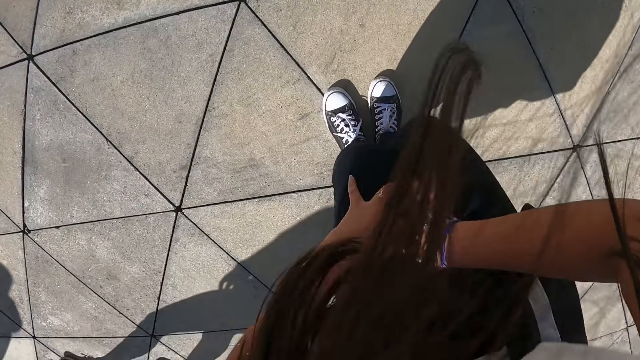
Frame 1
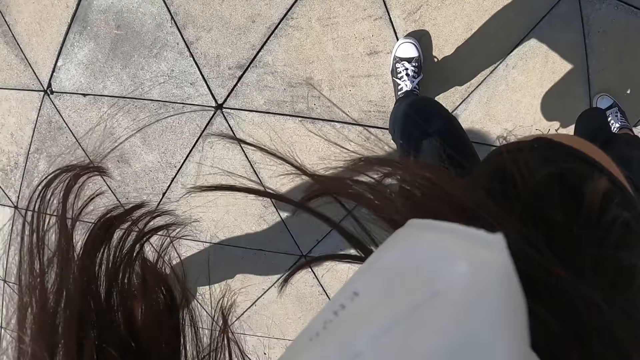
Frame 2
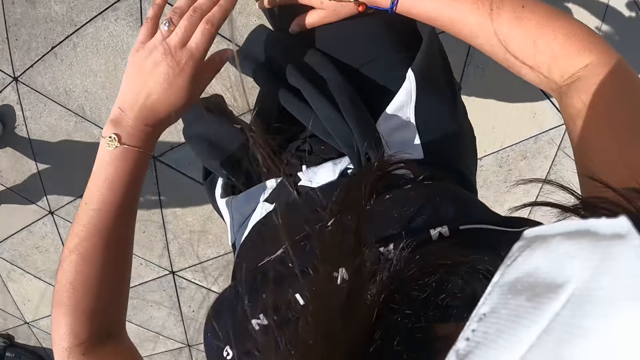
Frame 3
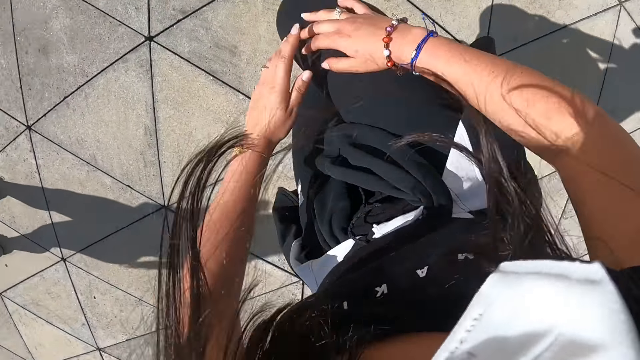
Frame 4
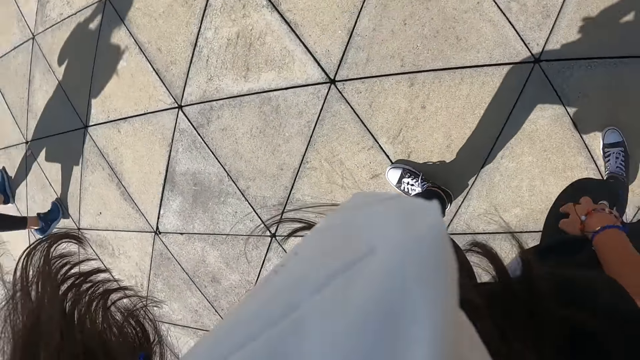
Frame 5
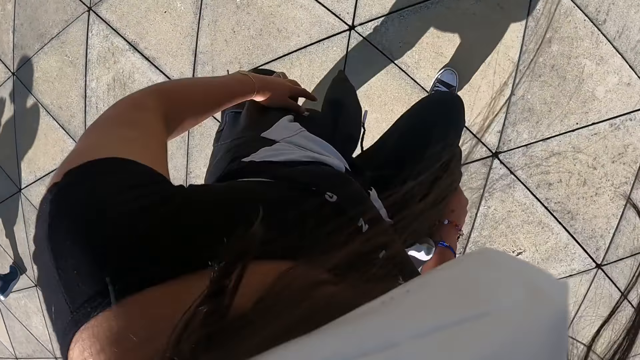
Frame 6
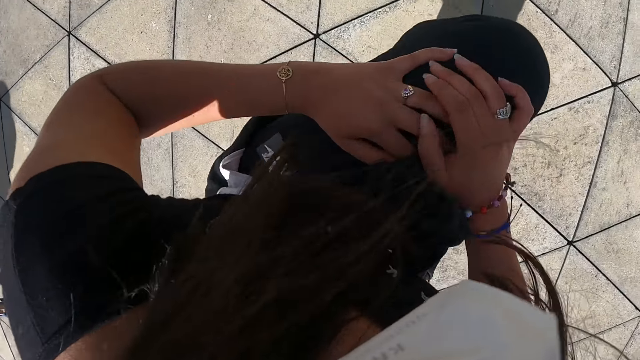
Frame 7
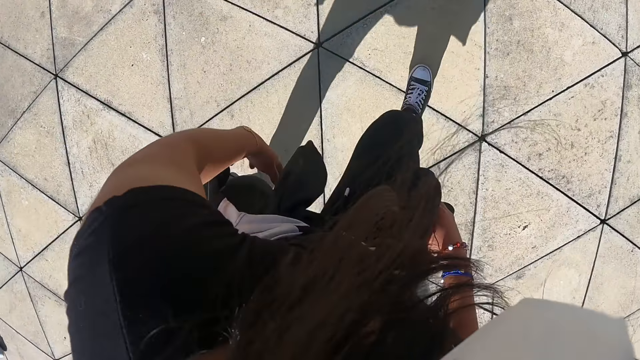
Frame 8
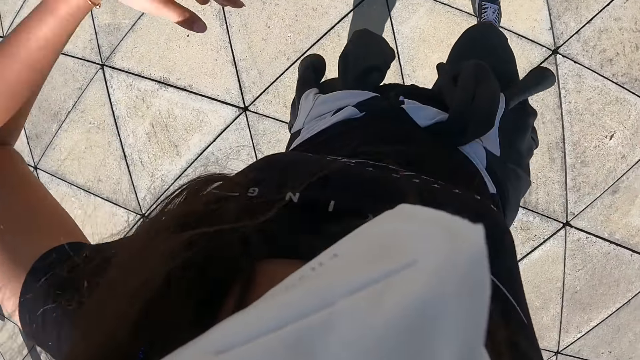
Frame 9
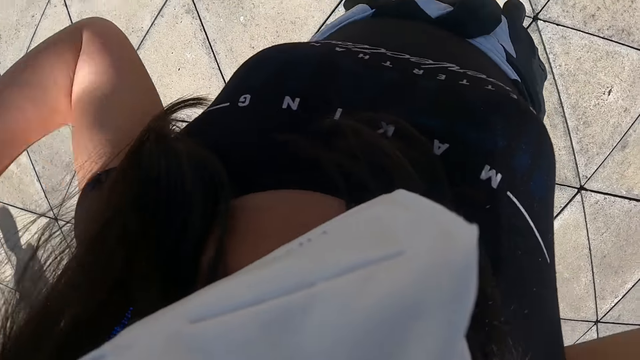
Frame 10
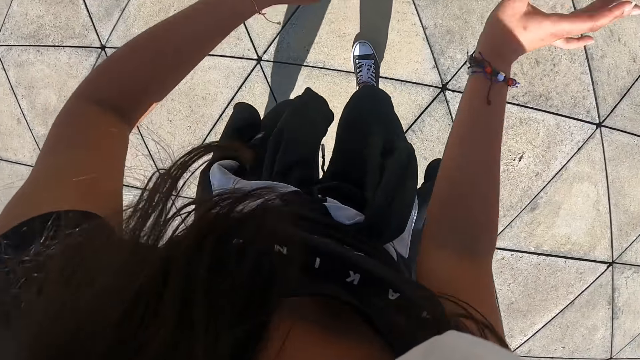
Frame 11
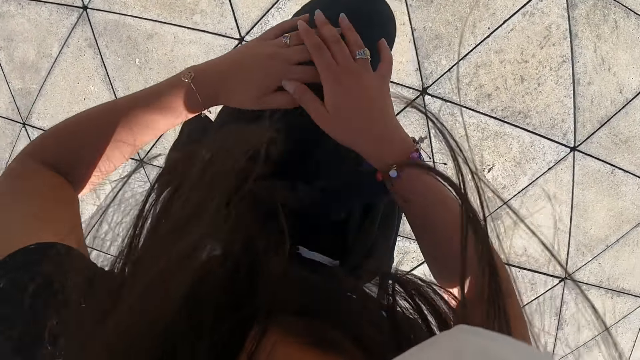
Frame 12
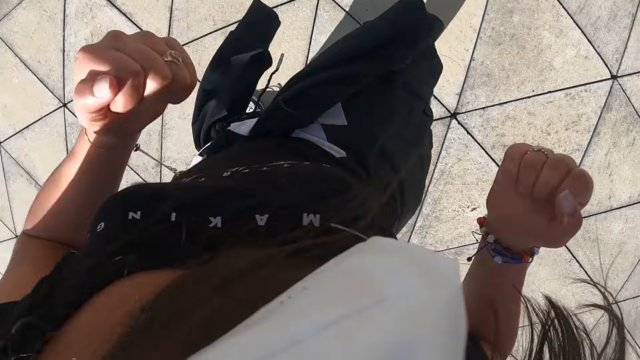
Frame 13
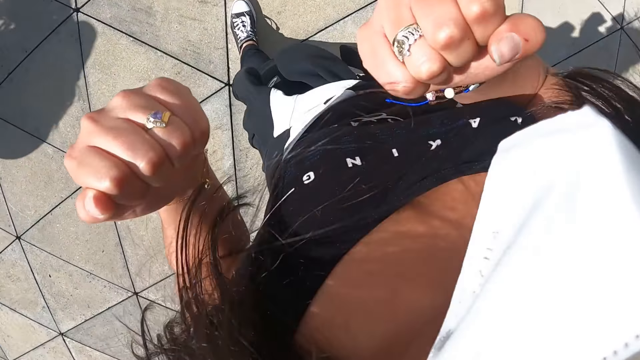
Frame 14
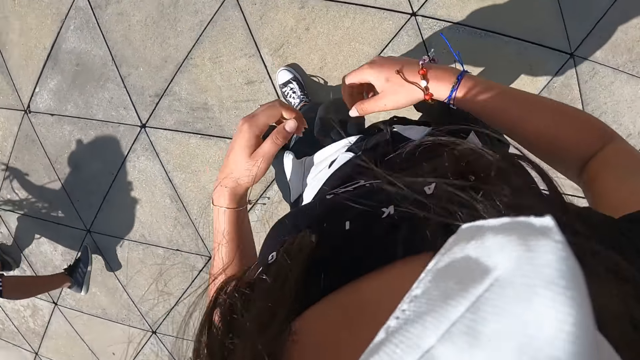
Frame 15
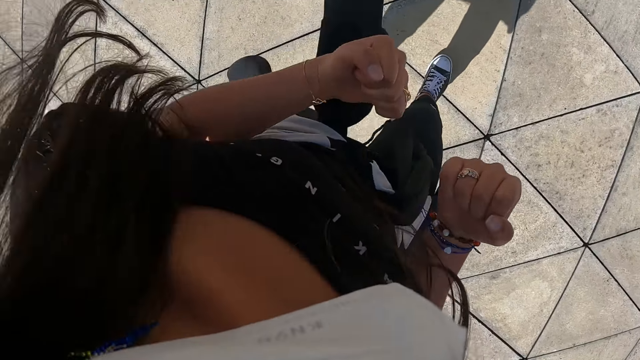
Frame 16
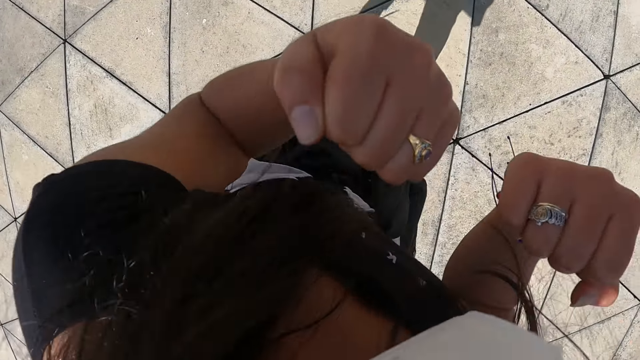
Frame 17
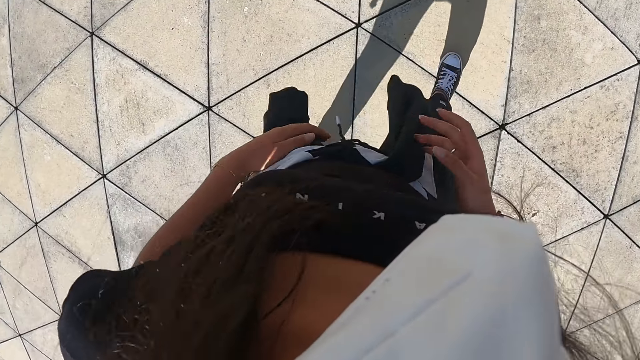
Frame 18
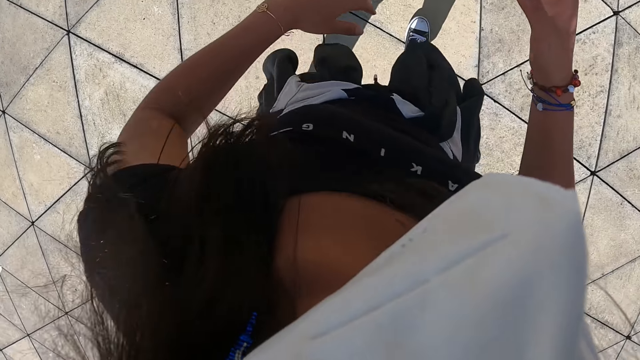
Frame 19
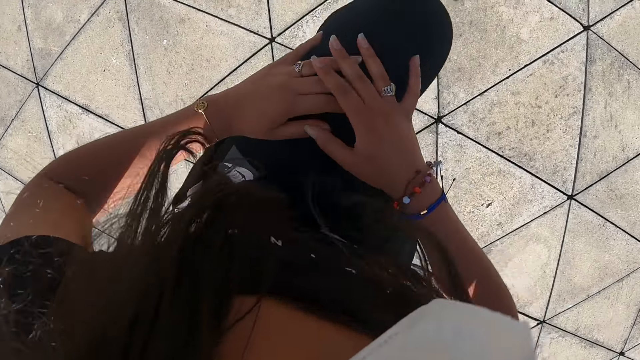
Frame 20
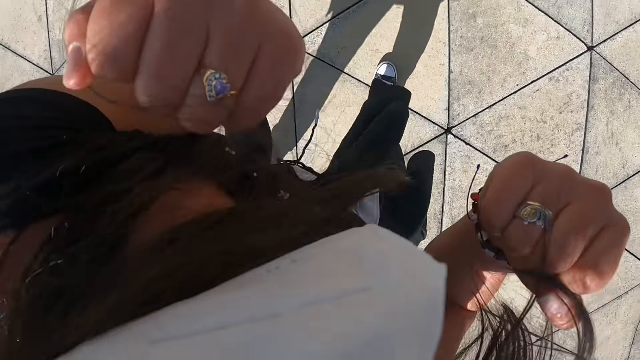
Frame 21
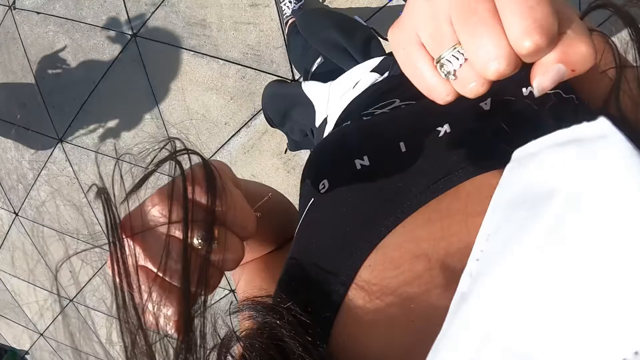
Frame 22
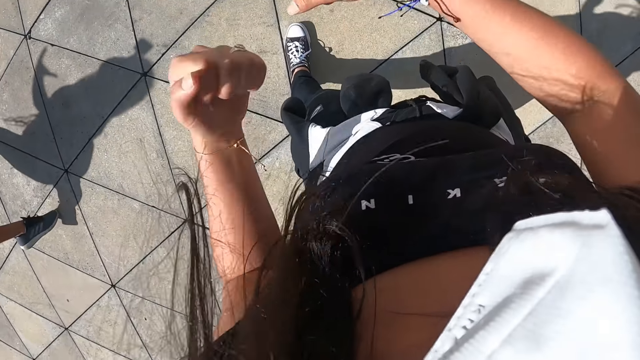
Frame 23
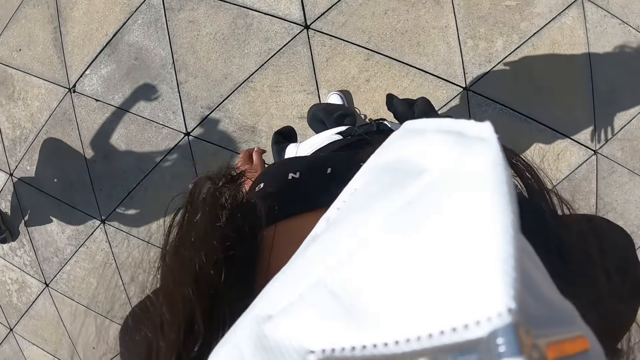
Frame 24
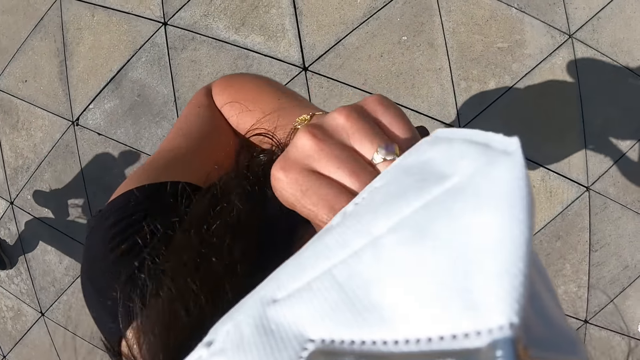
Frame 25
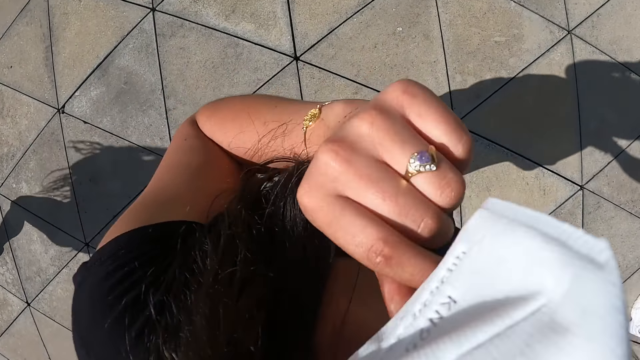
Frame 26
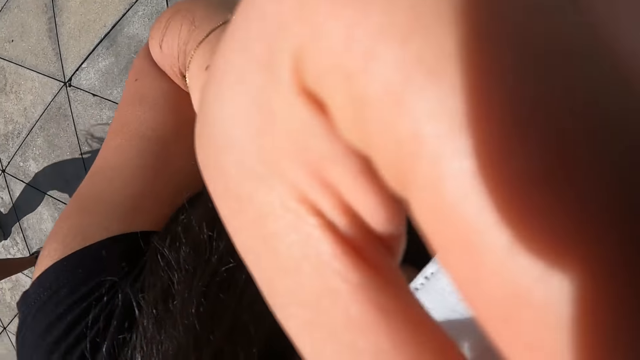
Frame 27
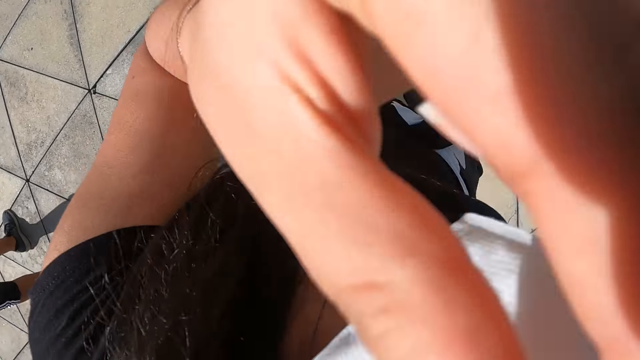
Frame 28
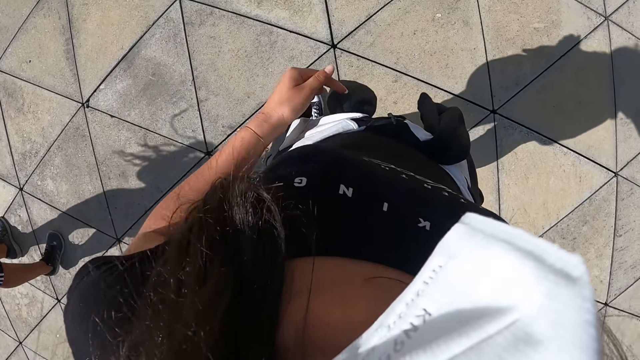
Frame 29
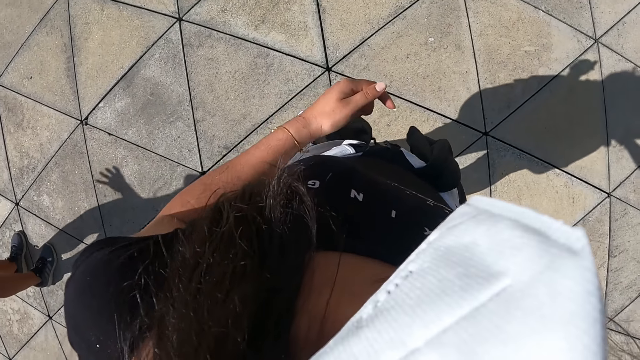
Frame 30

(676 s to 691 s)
The camera wearer places both hands on both legs. She raises her right leg. She touches her right leg with her left hand. She puts down her right leg. She turns right. She raises her left leg. She places both hands on her left leg. She puts down her left leg. She raises her left leg. She places both hands on her left leg. She turns left. She turns left again. She raises her left leg. She places both hands on her left leg. She puts down her left leg. She turns left. She adjusts the face mask with her left hand.

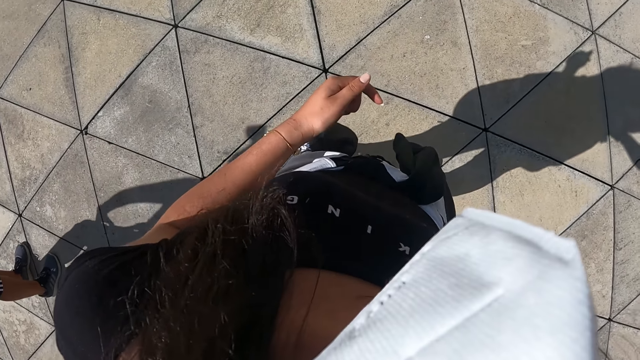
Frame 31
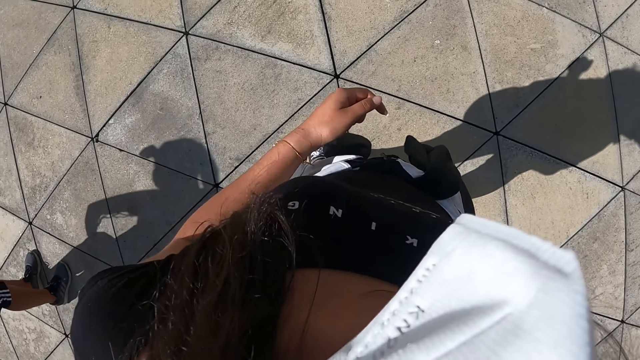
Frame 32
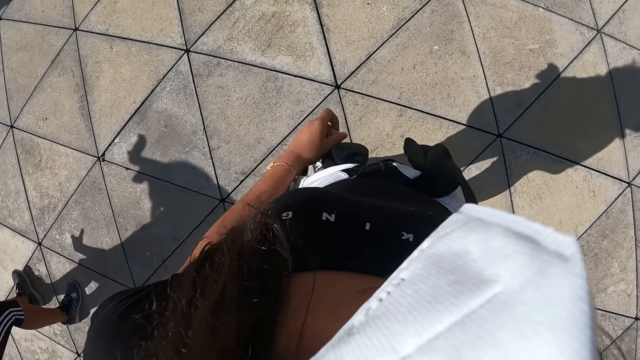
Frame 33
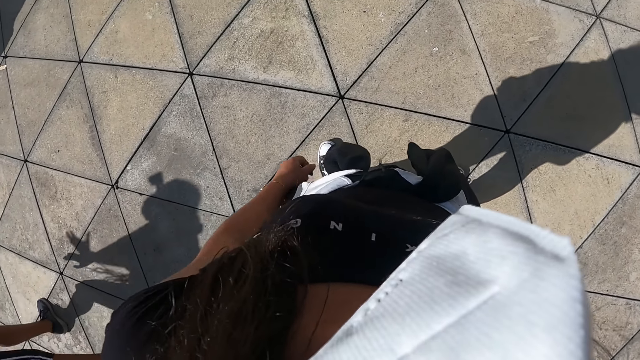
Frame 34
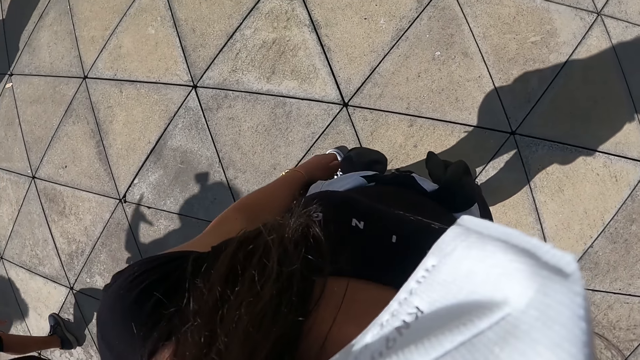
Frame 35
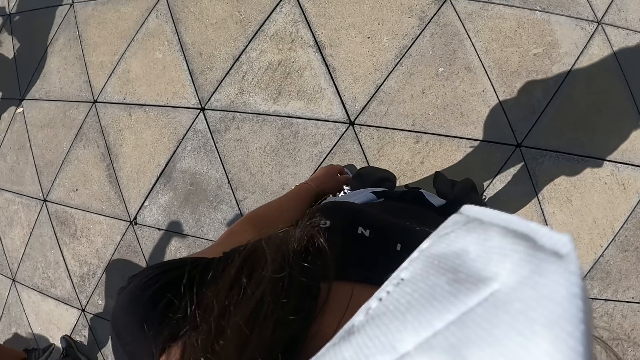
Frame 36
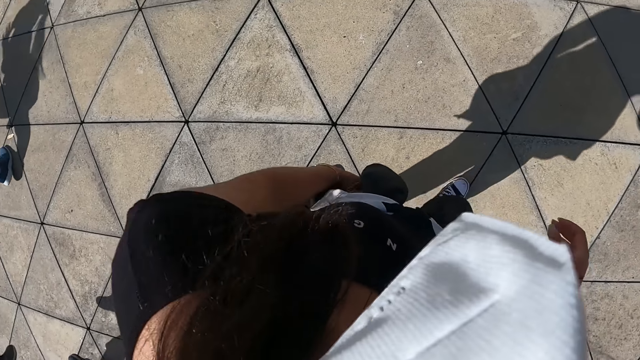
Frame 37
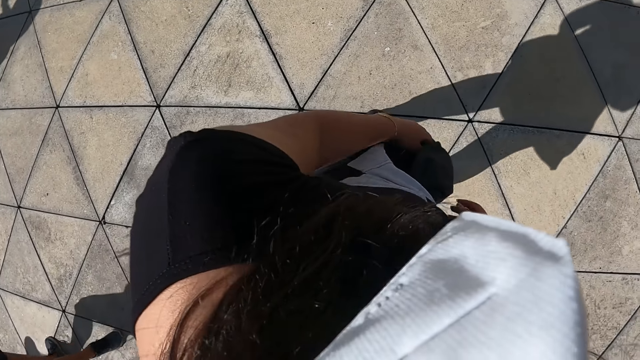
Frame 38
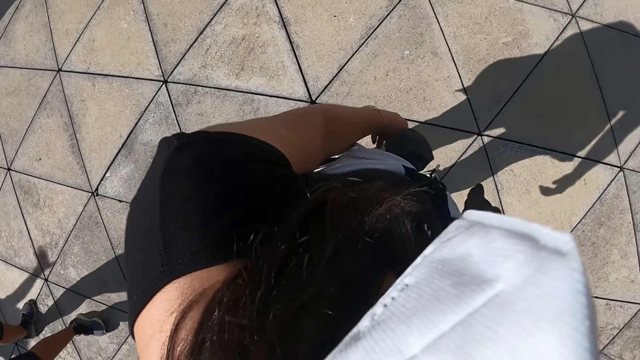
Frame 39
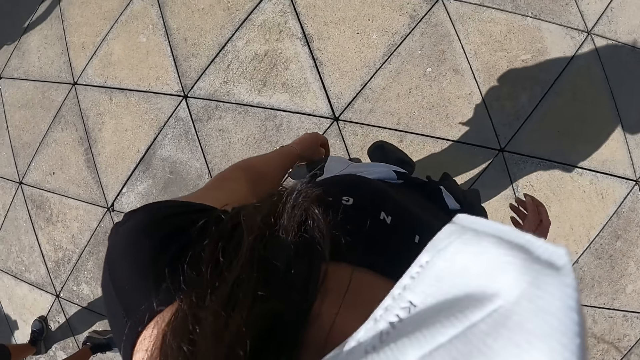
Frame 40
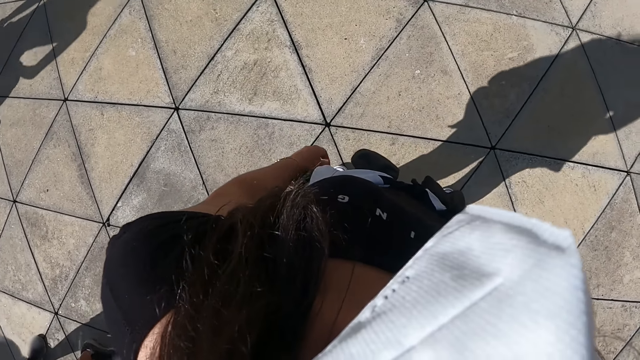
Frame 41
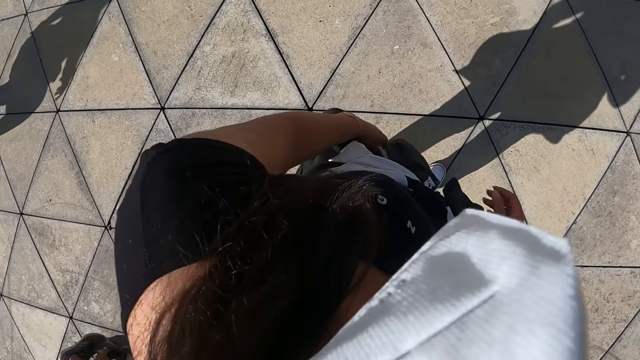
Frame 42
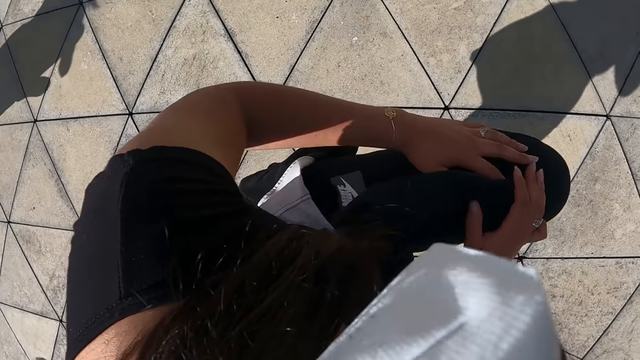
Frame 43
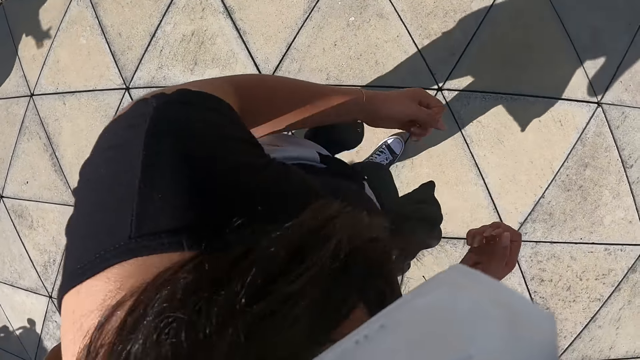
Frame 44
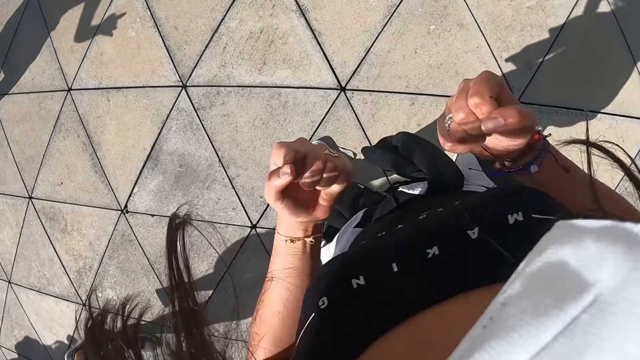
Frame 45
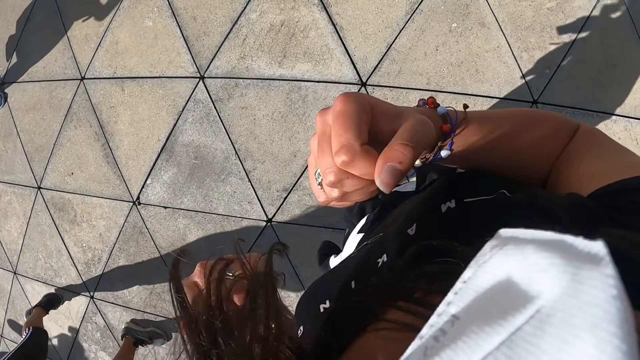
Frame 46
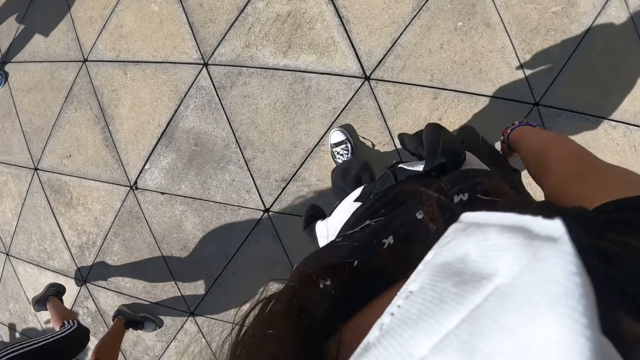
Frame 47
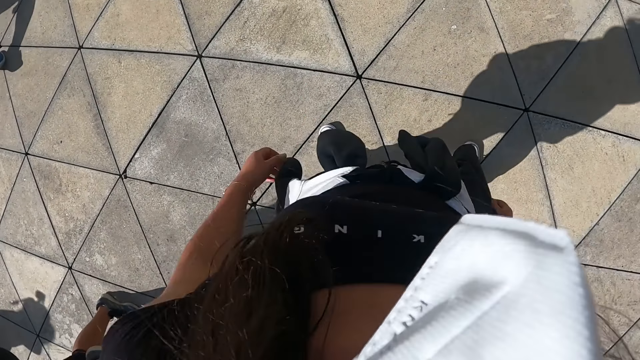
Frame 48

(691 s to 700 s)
The camera wearer looks around. She turns right. She moves the body. She places her left hand on her left leg, raises her left leg, and places her right hand on her left leg. She does exercise. She puts down her left leg and turns left.
